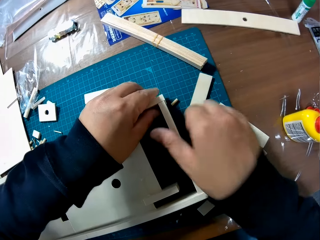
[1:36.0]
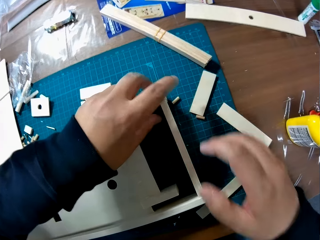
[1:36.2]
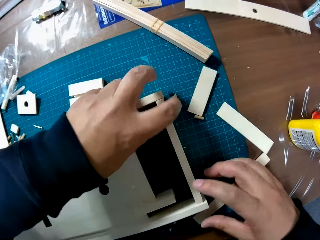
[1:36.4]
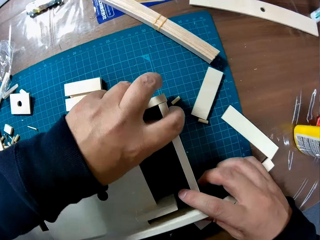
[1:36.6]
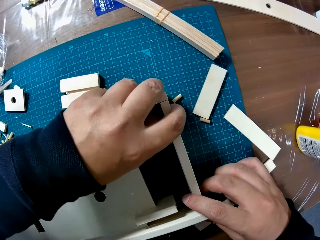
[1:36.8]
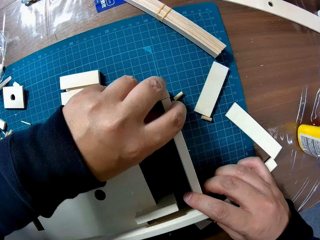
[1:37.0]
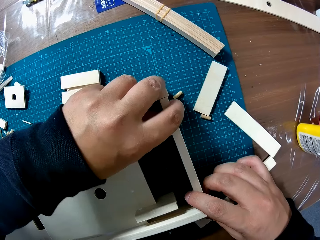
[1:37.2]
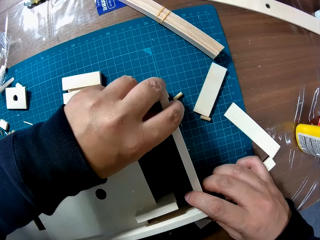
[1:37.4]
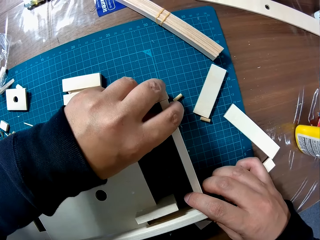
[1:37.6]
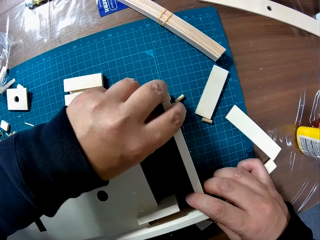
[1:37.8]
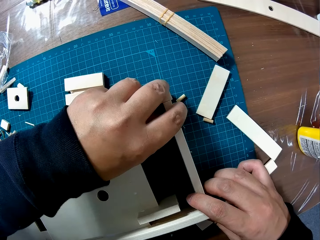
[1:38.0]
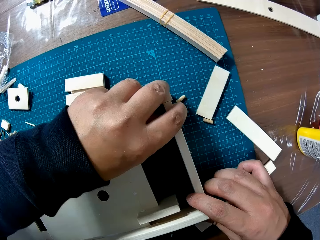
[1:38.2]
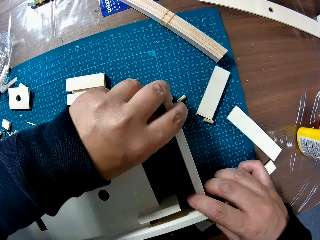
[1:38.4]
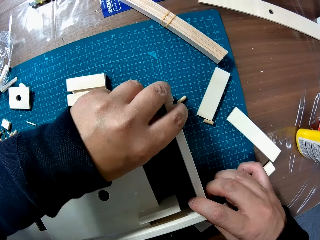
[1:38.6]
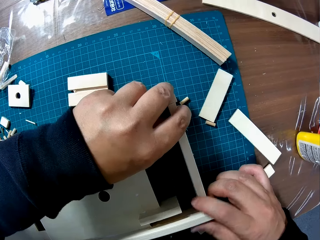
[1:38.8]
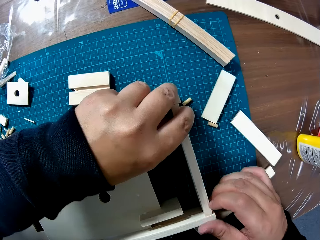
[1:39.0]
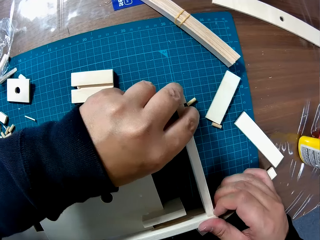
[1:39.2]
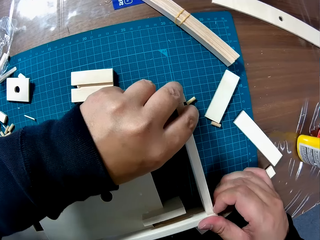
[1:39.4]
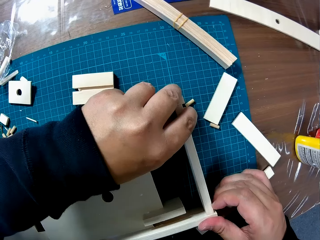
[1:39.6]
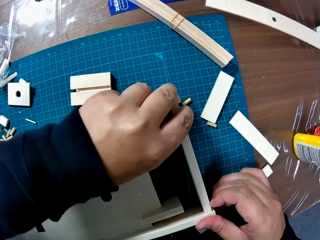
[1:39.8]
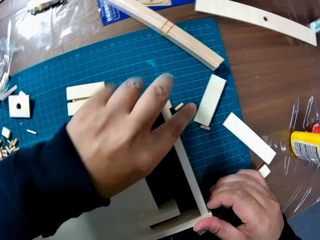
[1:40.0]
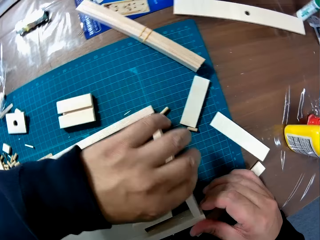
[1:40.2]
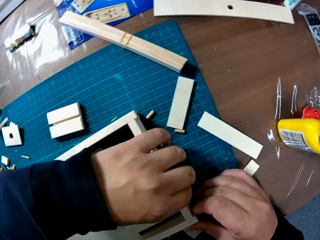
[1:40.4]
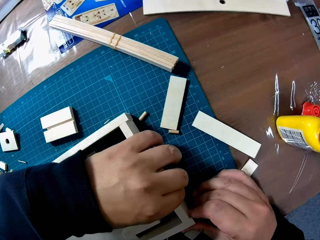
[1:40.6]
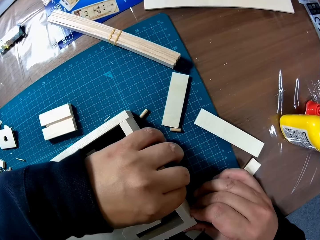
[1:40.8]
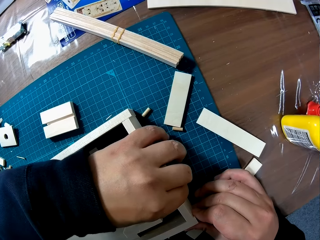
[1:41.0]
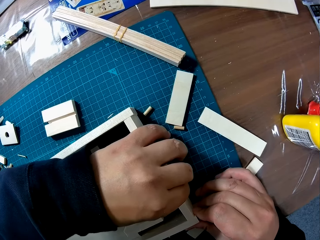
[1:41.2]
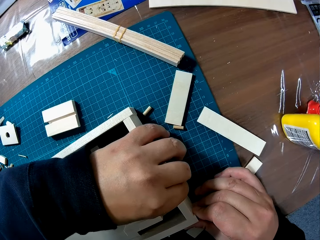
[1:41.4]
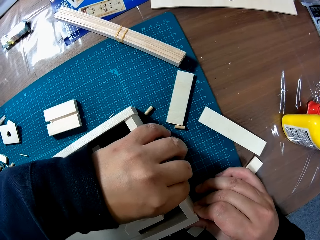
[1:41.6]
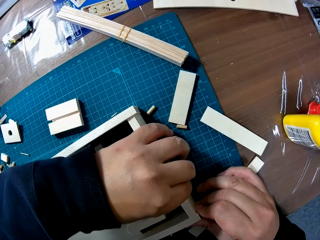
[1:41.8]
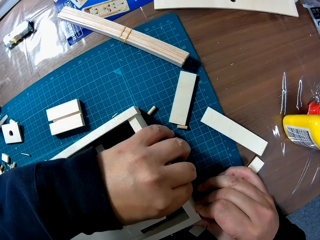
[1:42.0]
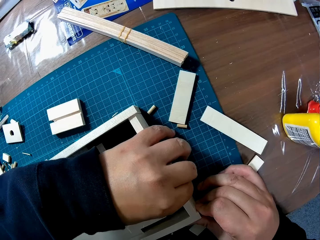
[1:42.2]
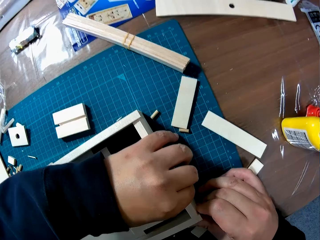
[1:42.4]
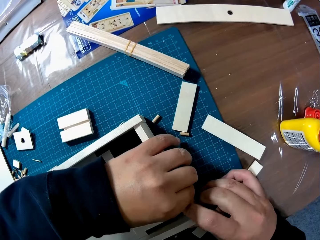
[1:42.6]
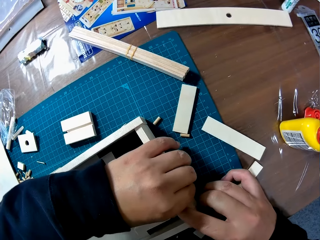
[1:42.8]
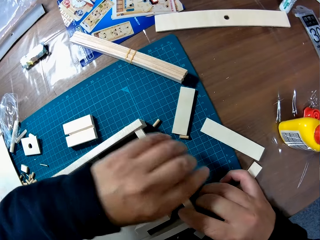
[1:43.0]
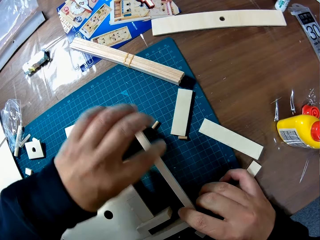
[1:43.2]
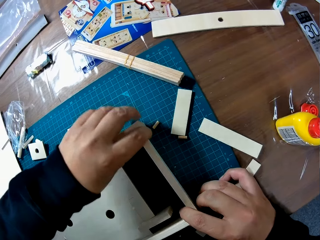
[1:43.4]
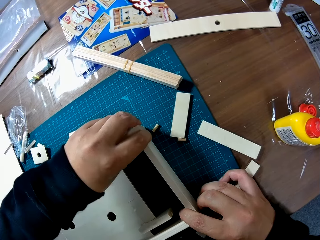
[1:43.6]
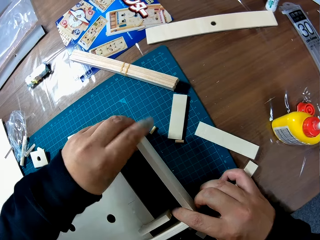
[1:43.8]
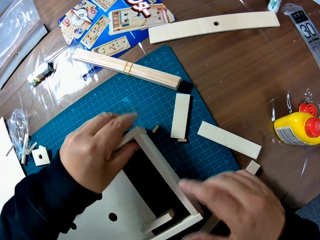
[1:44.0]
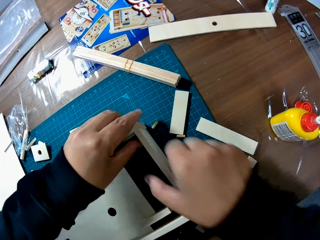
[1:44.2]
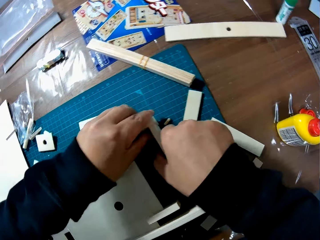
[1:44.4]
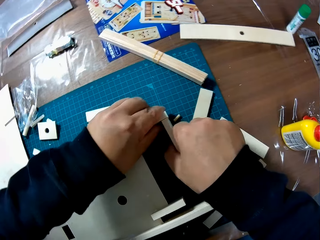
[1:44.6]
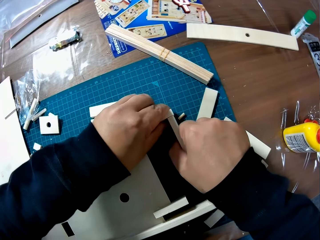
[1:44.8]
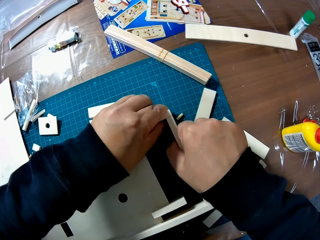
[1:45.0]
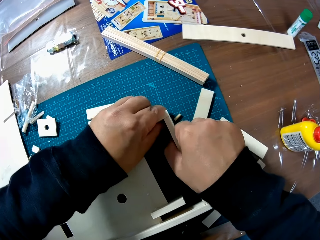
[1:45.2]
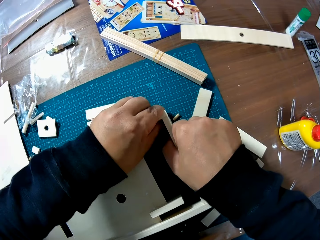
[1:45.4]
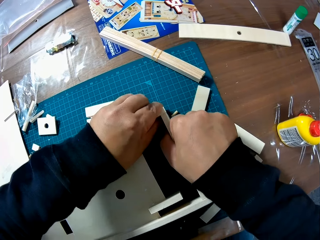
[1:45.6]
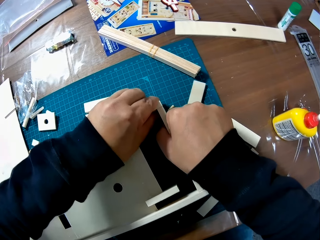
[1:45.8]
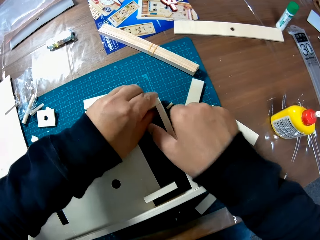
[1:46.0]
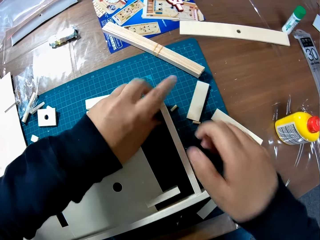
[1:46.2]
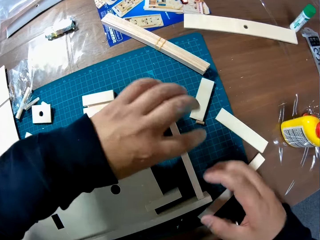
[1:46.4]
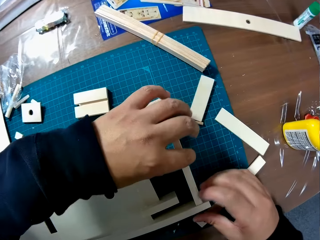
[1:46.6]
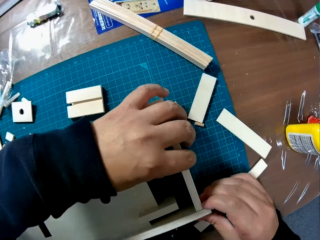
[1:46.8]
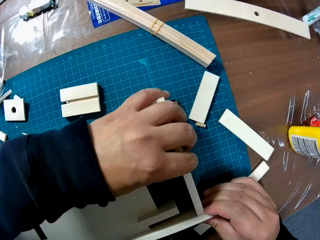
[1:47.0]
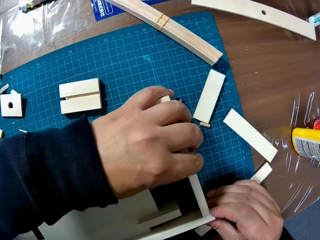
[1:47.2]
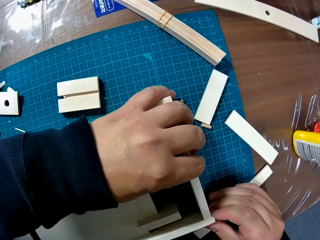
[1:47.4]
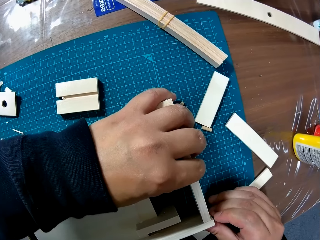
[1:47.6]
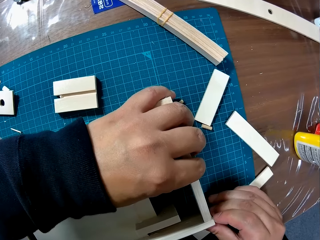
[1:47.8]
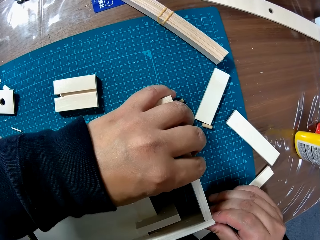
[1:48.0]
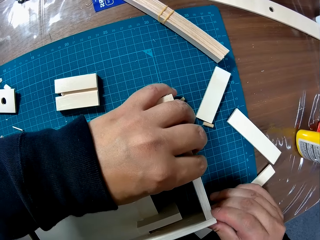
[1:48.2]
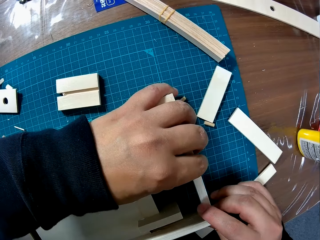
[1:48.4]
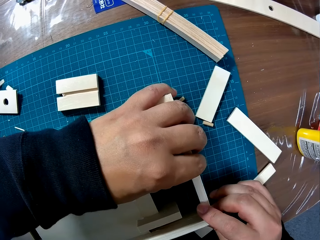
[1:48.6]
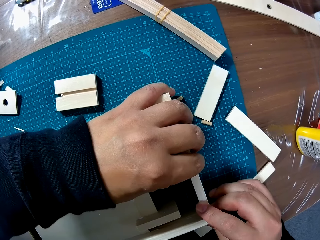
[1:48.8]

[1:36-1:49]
The camera wearer holds the wooden craft. They fix the wooden craft. They touch the wooden craft. They hold the wooden craft. They fix the wooden craft.

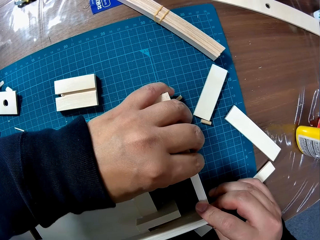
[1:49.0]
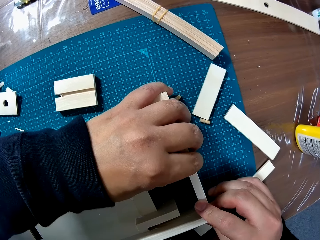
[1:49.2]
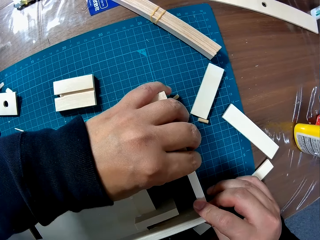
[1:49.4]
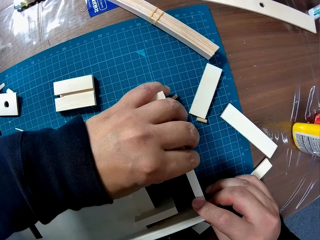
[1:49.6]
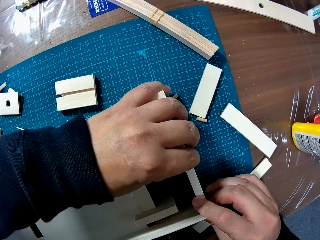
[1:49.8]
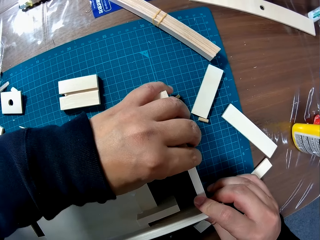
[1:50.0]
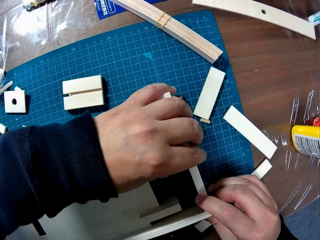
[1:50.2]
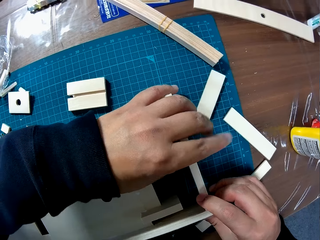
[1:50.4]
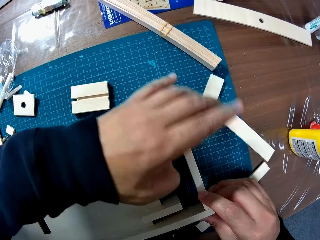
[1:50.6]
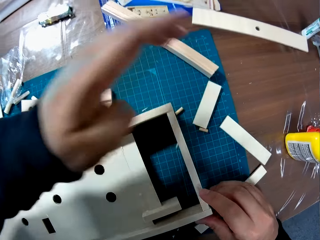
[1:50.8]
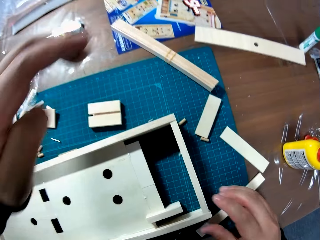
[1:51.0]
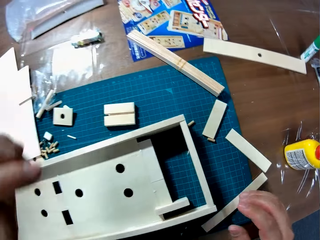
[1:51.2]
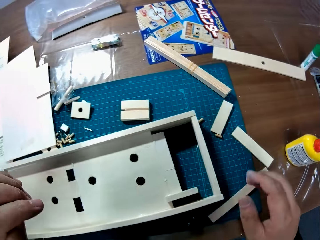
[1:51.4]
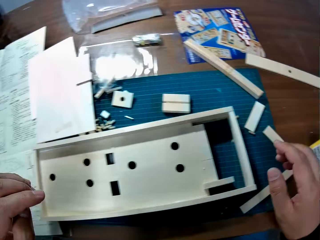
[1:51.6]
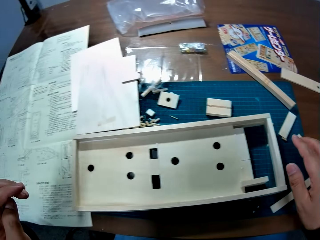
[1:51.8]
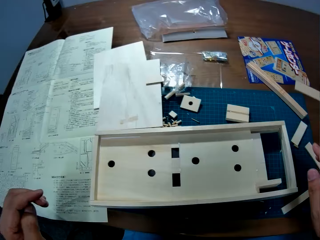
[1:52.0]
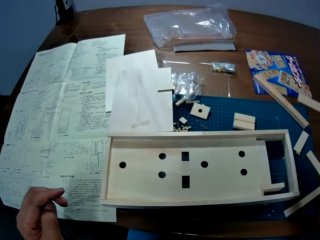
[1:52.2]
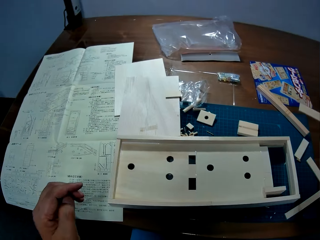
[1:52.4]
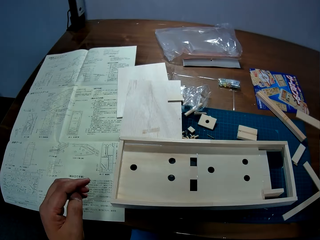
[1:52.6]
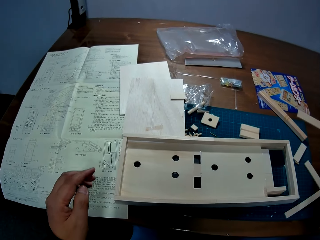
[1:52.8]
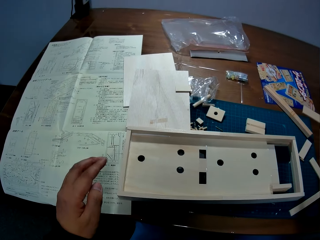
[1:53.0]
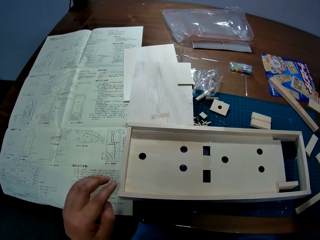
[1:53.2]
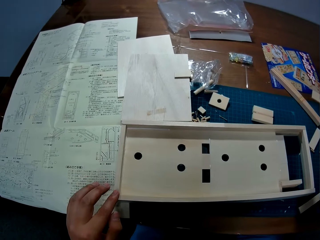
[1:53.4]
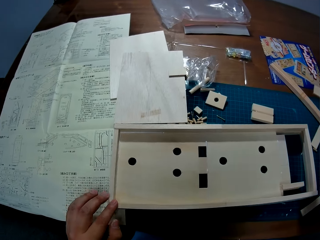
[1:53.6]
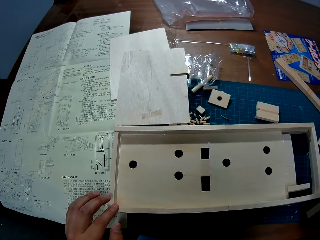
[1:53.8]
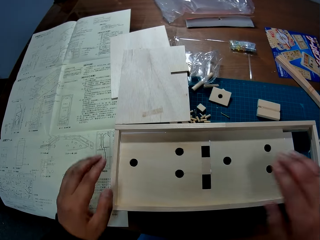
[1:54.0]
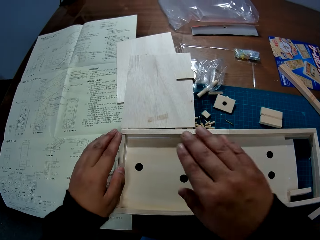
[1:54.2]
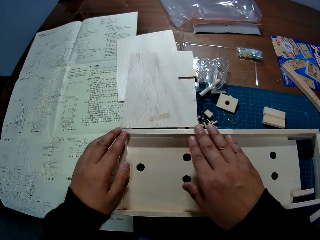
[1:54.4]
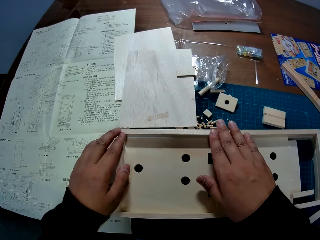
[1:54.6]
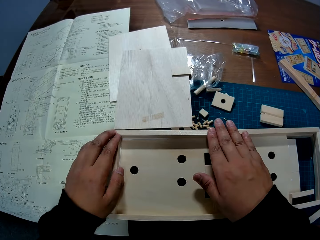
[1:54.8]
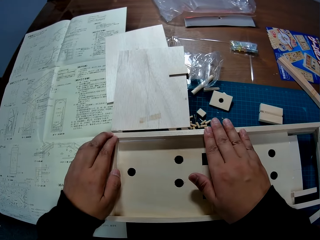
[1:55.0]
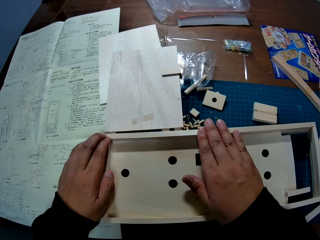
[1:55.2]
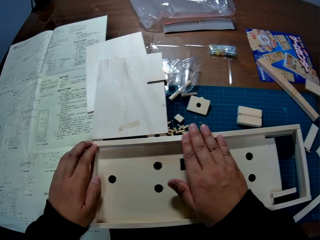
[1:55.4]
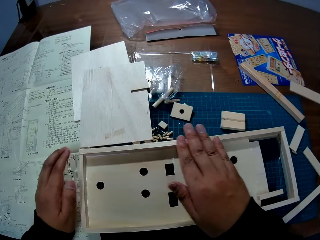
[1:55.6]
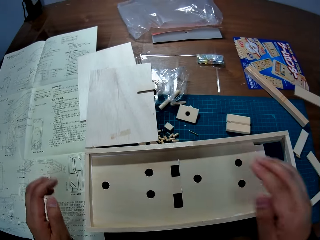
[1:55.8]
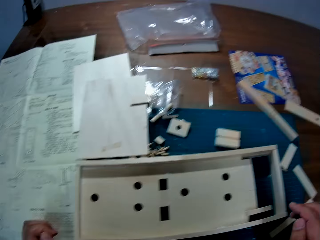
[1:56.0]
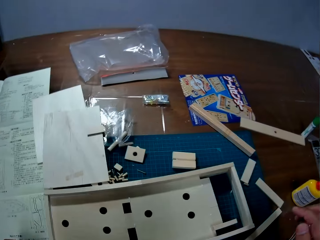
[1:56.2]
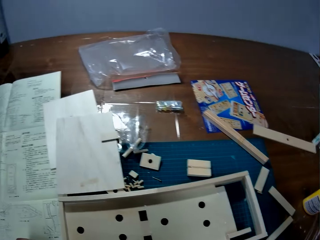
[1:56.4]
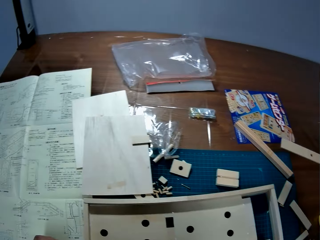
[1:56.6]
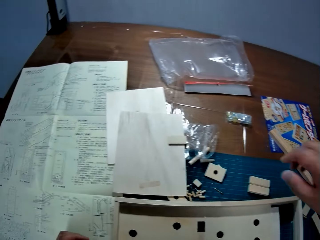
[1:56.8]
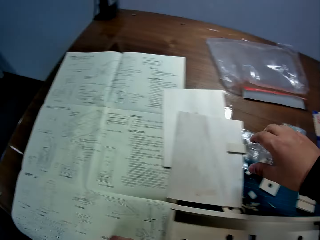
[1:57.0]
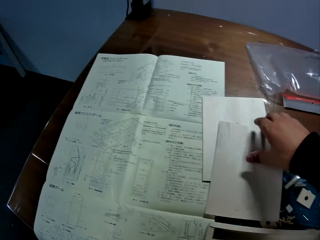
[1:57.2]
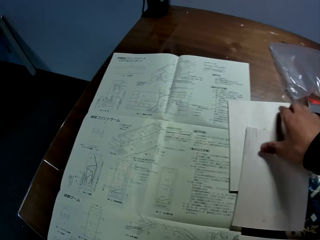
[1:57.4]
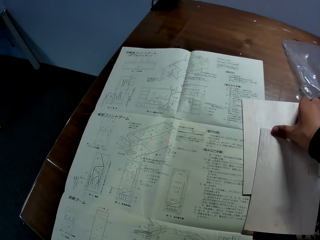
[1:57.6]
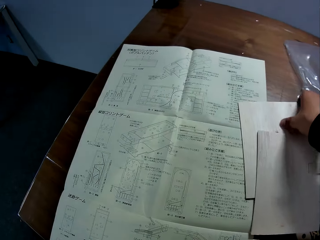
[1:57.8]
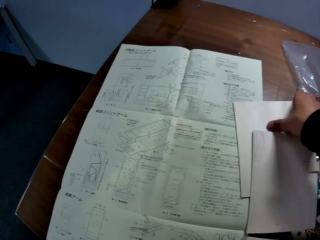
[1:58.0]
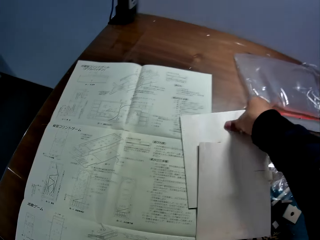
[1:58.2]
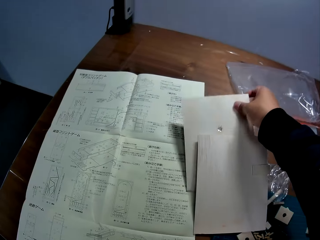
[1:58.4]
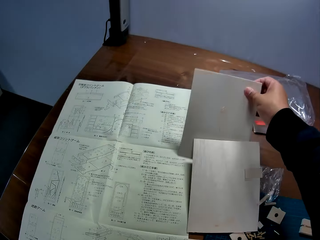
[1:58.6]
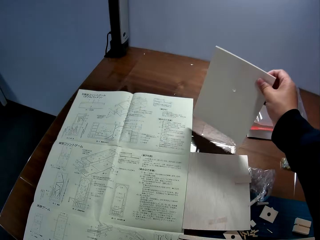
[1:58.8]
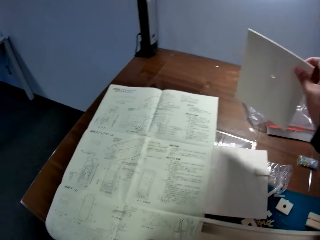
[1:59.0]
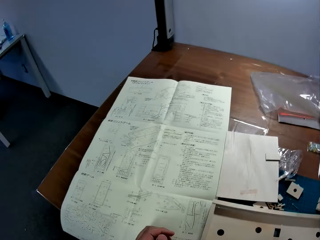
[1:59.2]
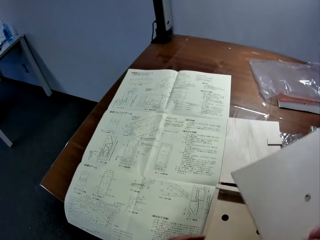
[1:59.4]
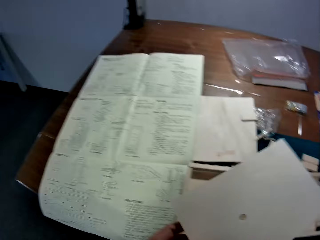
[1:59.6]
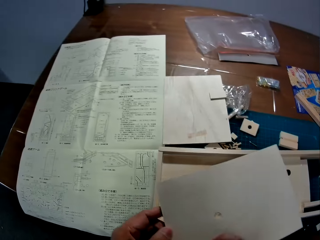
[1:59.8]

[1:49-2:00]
The camera wearer holds the wooden craft. He swings his hands. He touches the wooden craft. He holds the wooden crafts. He adjusts the wood pieces on the craft. He picks up a wood sheet from the table with his right hand.
